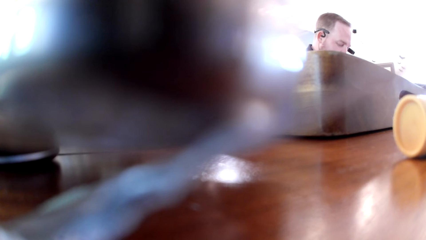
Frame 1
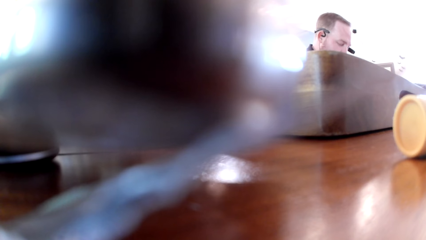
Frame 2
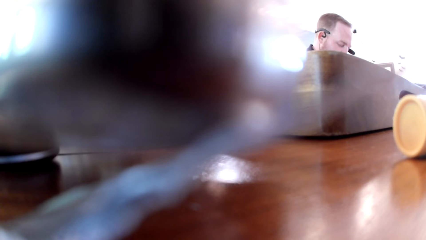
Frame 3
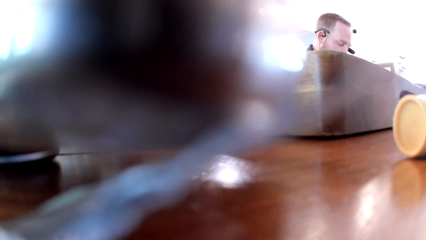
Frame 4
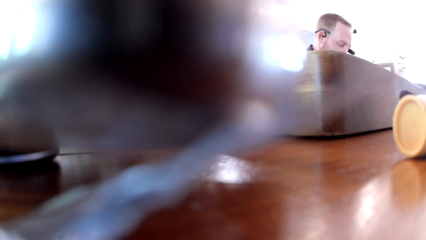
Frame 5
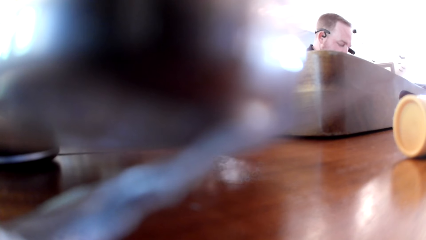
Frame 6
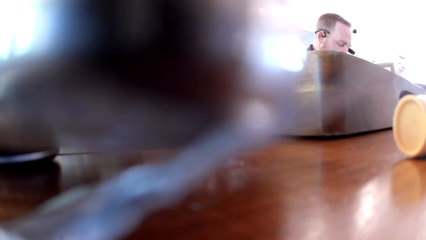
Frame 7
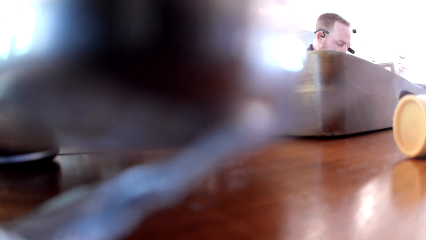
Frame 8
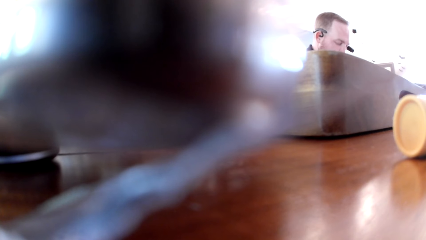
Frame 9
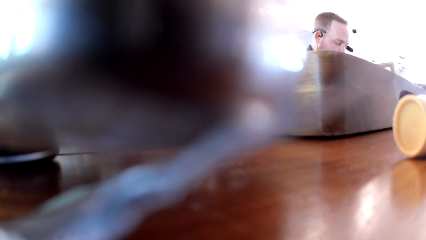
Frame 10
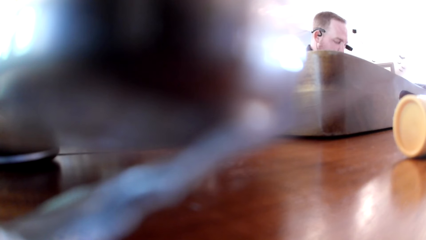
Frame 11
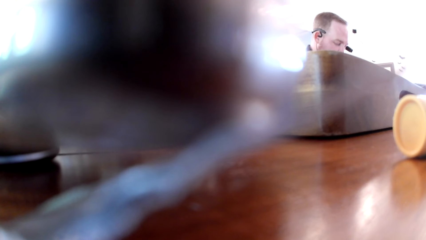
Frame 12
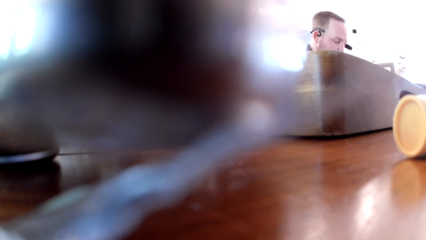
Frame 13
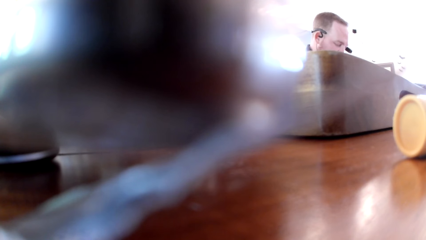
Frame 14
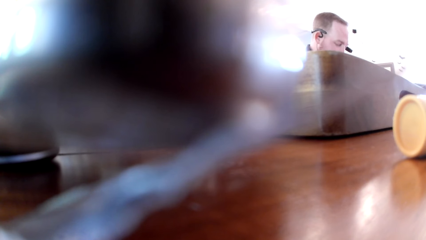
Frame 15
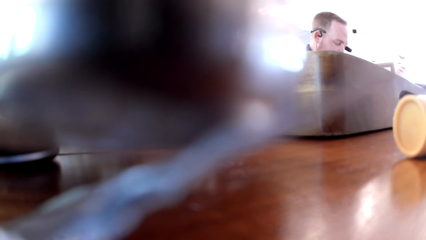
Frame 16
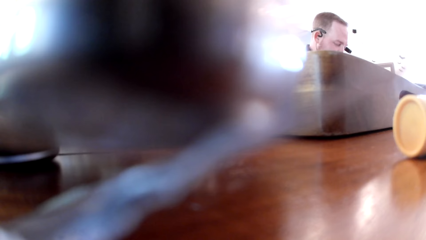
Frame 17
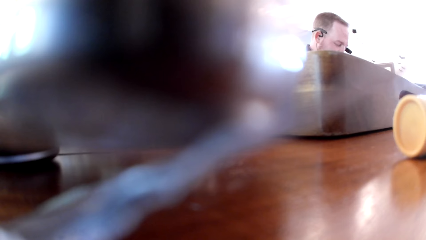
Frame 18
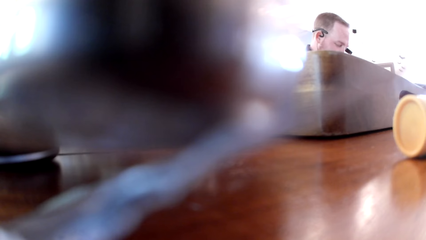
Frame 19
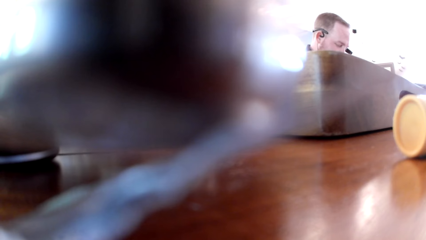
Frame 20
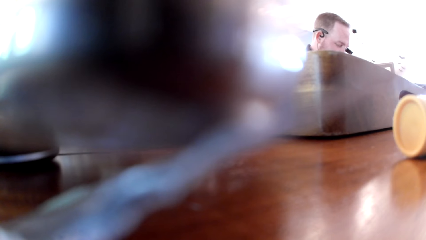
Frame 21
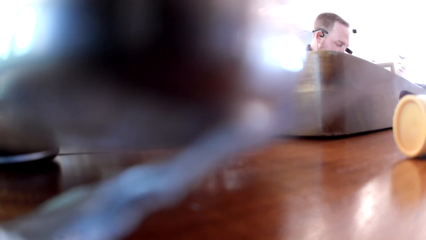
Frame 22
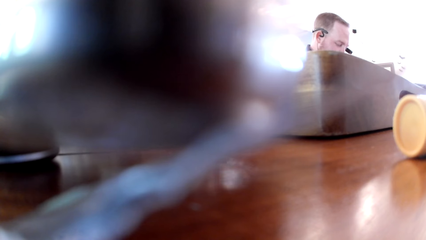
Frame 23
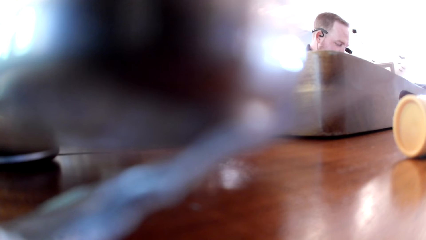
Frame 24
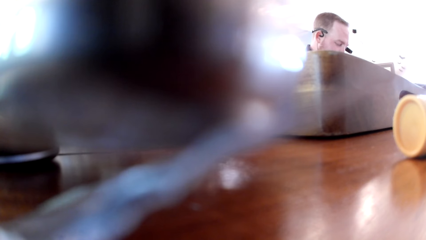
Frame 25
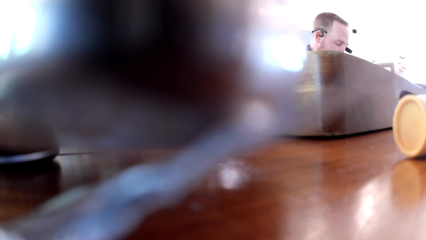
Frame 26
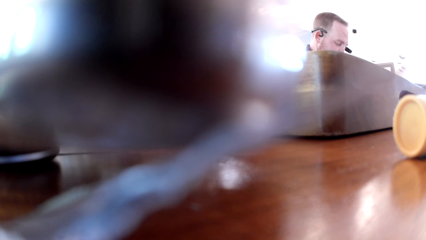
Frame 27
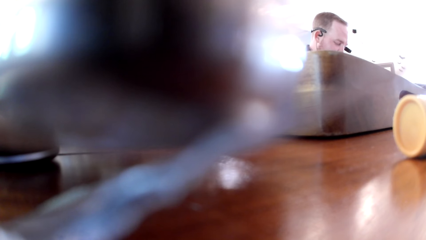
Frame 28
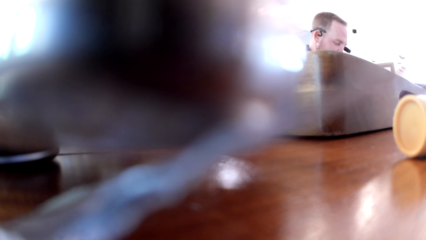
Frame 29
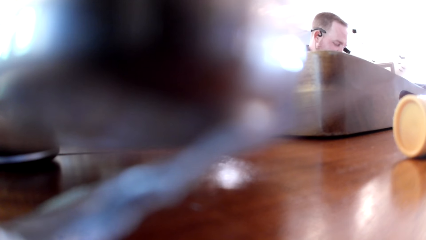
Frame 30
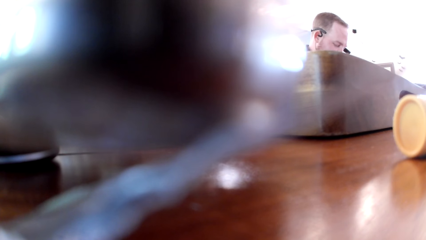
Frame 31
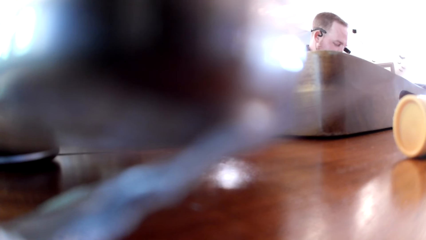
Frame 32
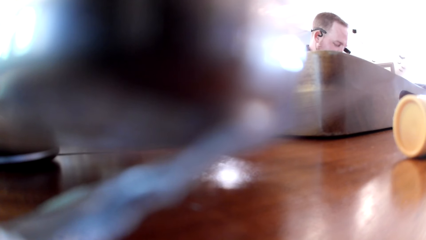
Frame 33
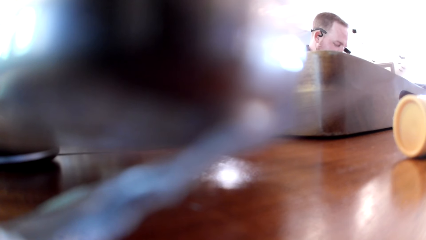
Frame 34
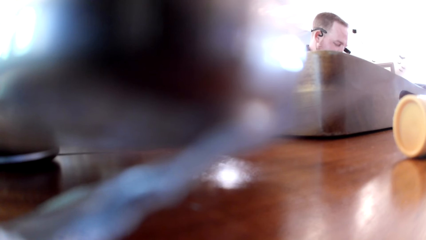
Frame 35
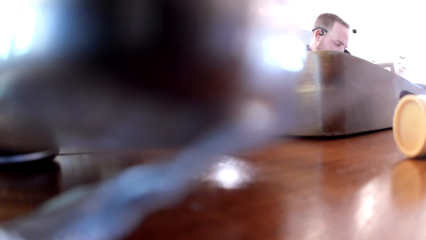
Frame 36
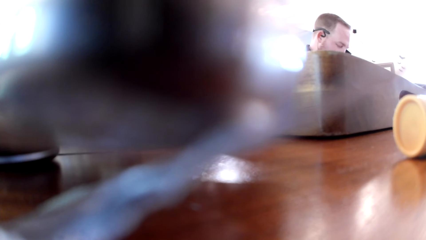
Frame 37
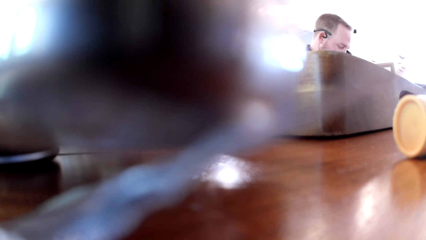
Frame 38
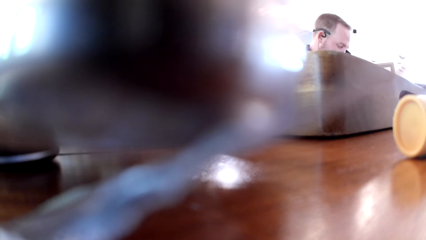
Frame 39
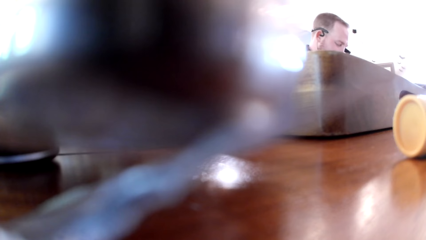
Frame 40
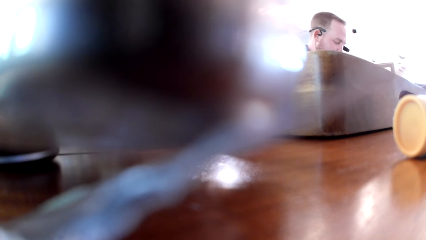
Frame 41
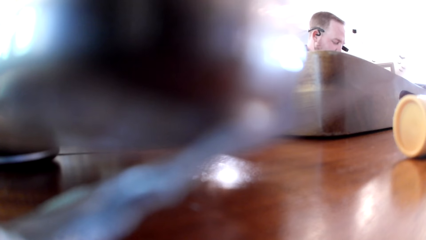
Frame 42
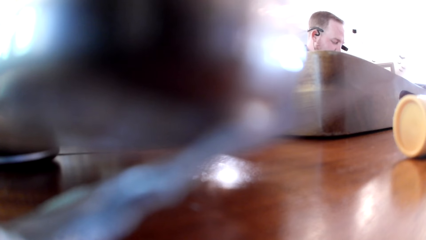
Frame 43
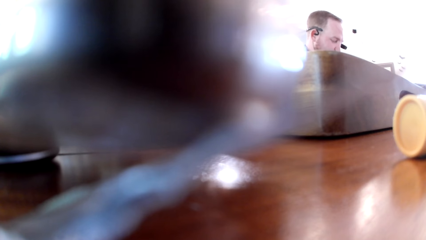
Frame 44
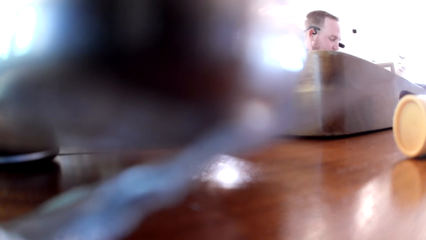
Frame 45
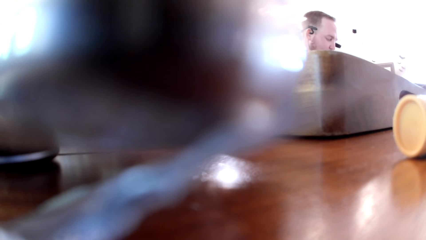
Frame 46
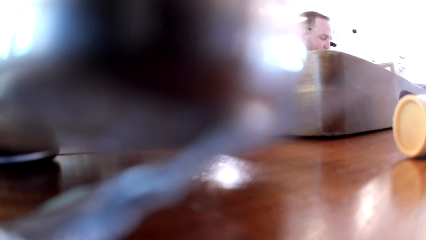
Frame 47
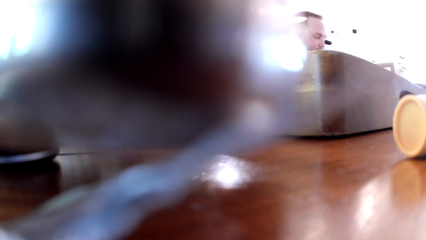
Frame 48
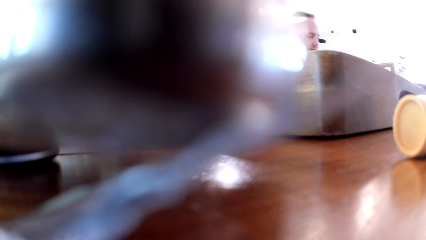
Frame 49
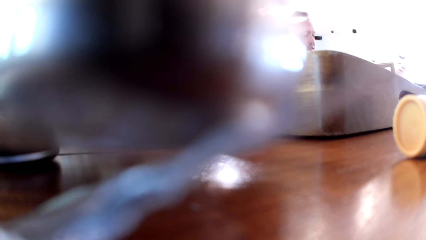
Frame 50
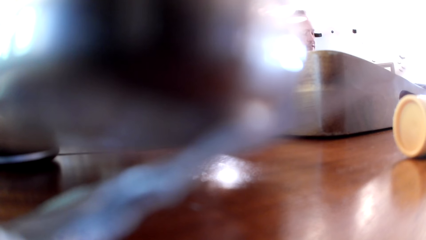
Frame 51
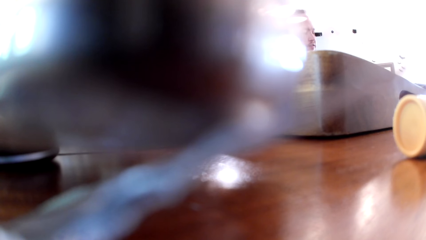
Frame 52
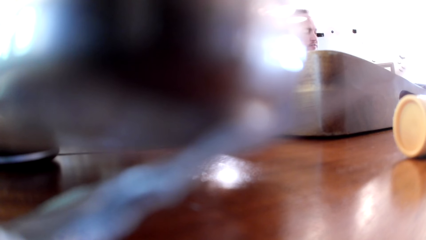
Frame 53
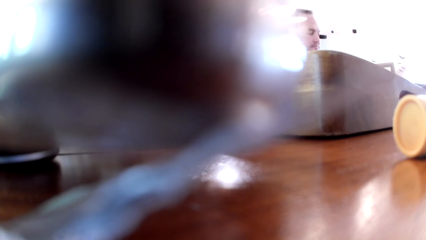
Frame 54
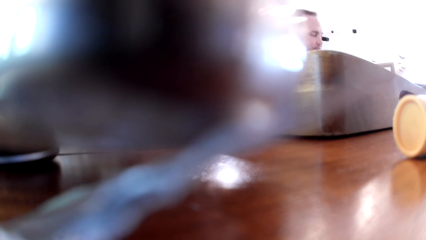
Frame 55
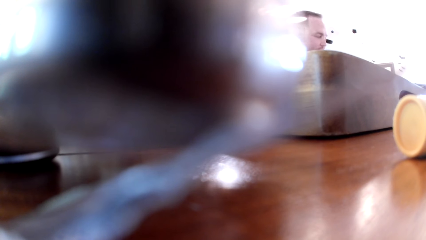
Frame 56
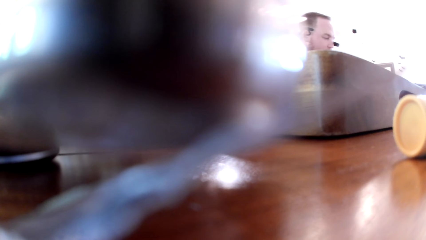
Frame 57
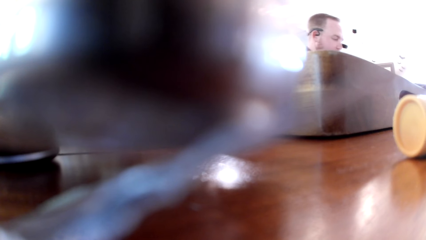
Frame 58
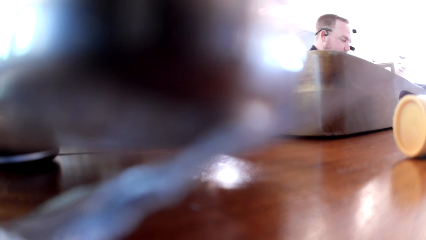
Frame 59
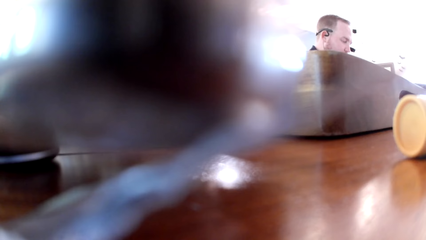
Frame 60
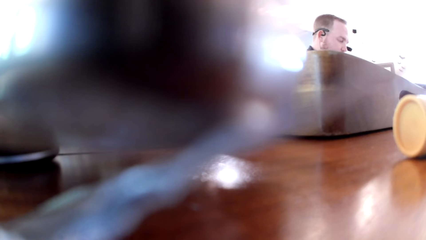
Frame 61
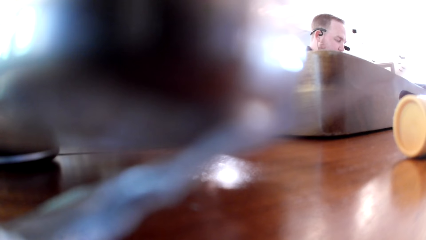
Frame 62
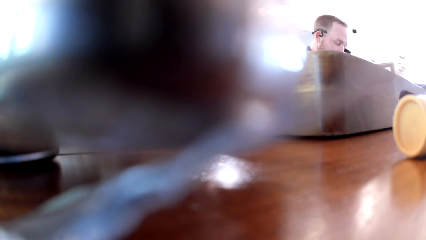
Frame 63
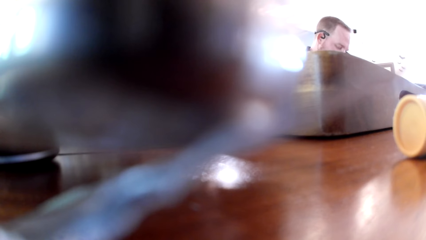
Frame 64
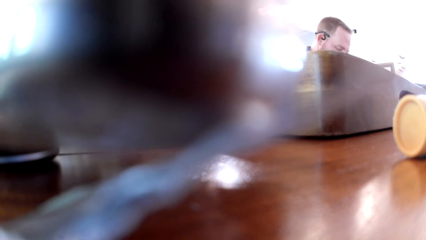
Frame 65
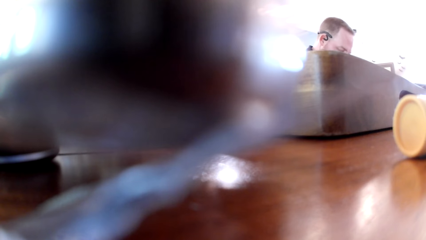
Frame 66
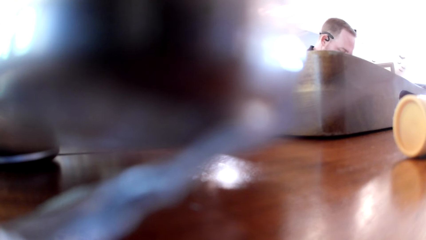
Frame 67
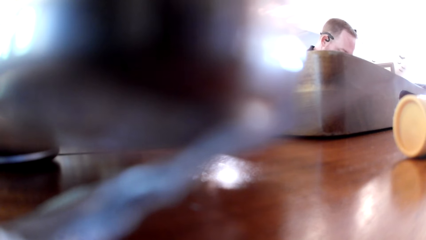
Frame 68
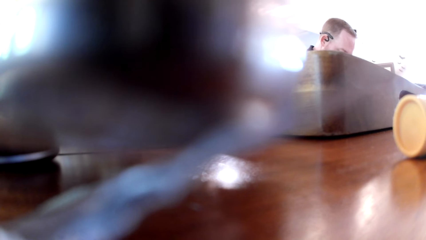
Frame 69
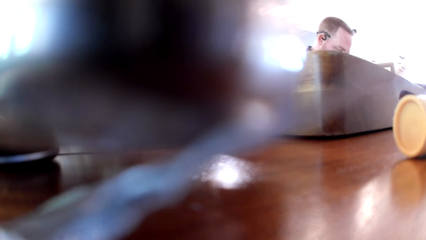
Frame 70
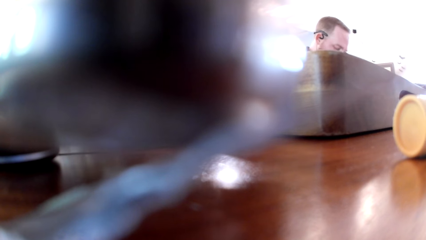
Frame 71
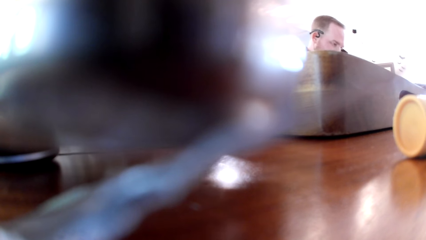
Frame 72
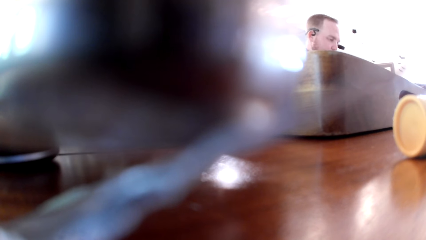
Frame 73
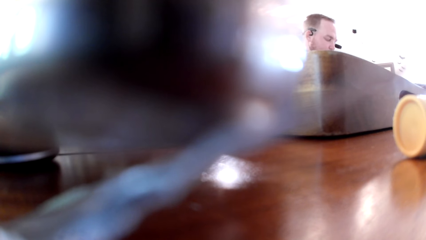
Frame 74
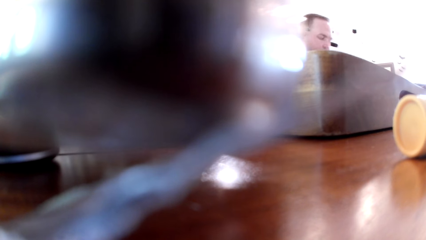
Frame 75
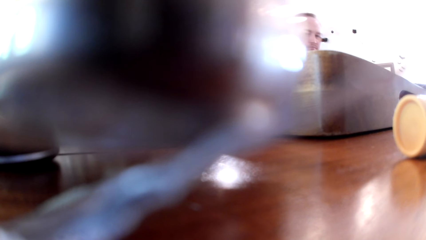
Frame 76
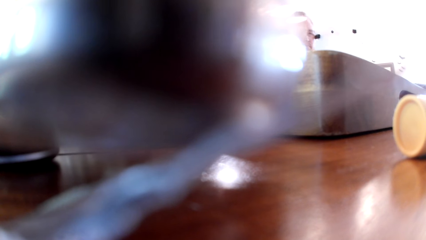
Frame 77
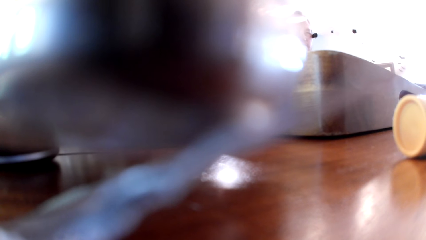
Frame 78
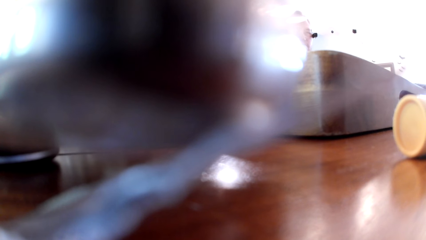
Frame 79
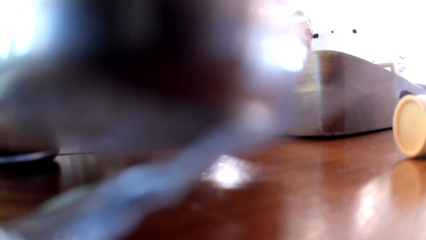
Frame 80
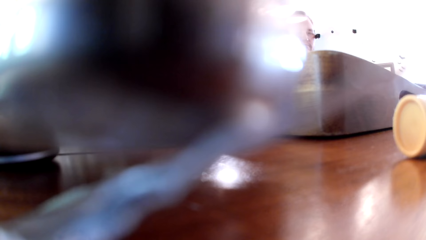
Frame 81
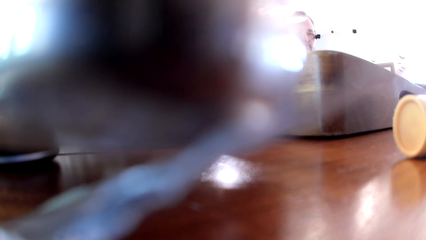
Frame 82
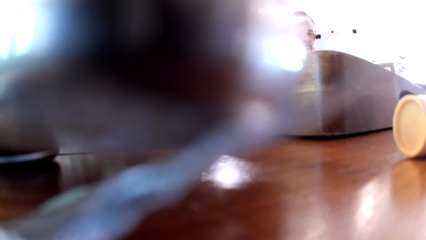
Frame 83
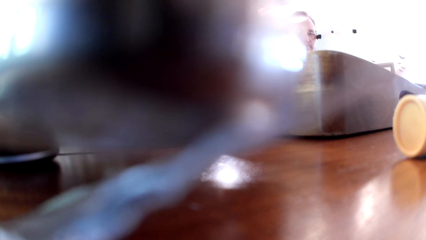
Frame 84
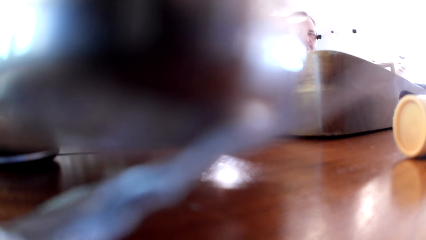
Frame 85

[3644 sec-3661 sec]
A woman talks to a man. The man talks to the woman.
